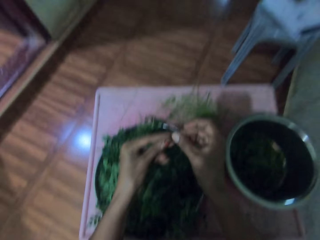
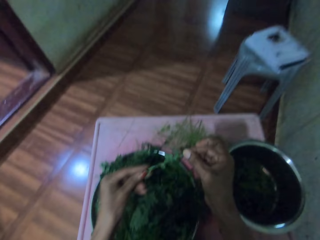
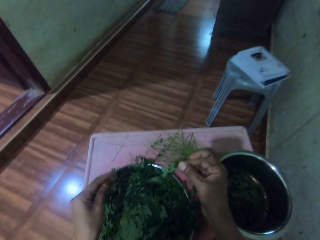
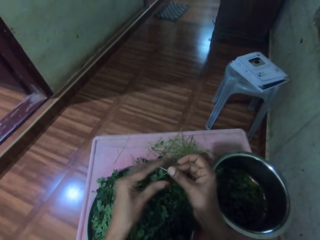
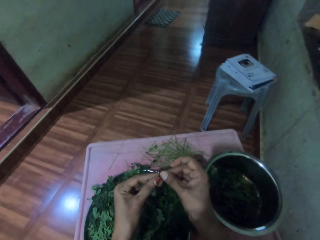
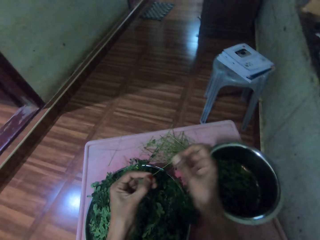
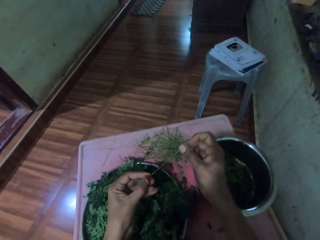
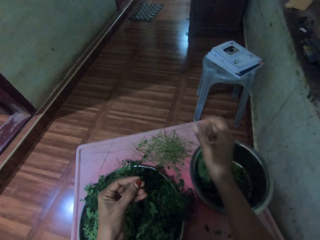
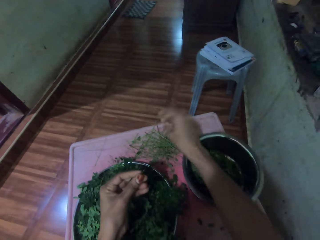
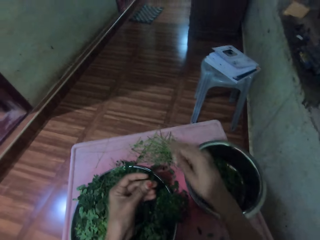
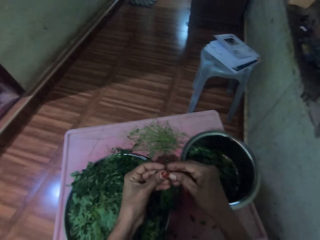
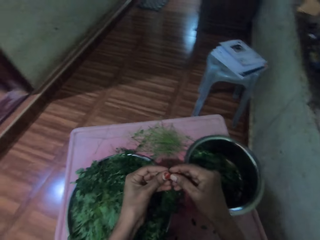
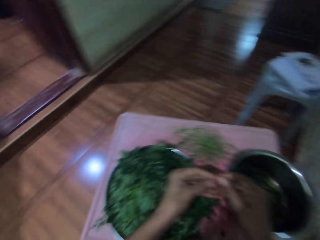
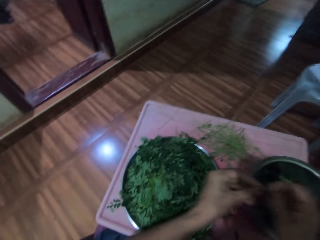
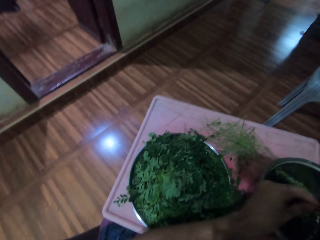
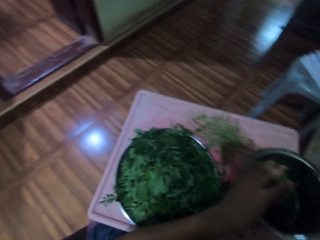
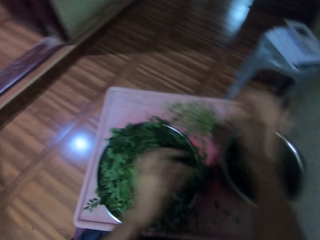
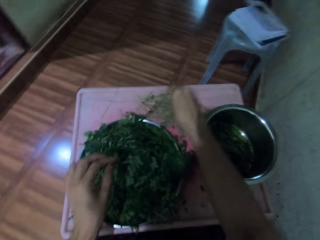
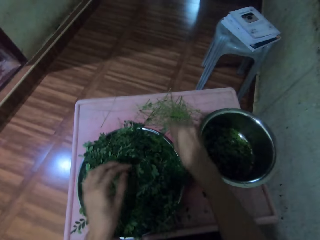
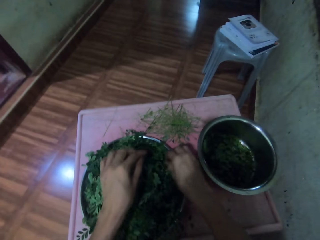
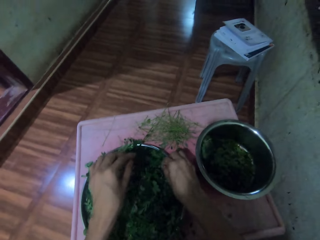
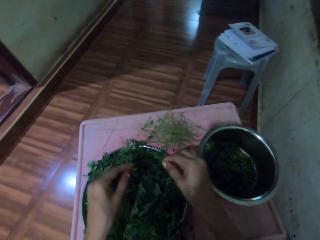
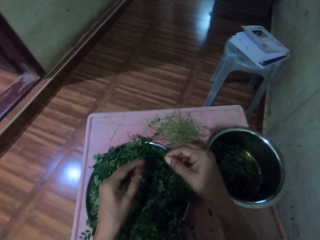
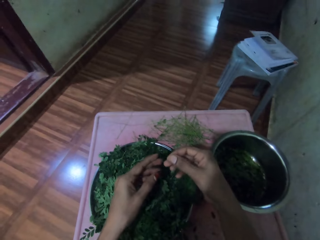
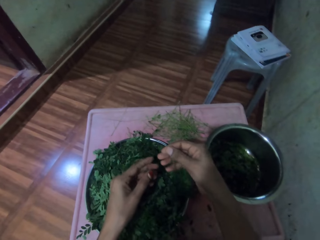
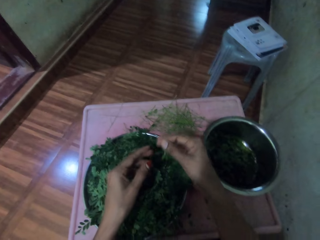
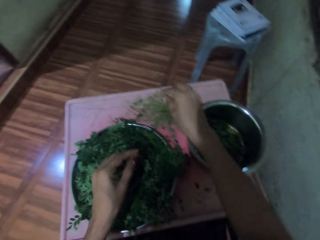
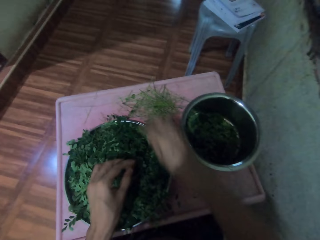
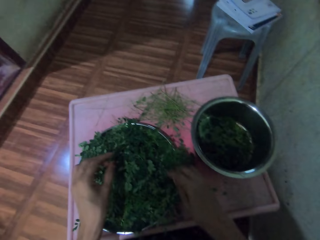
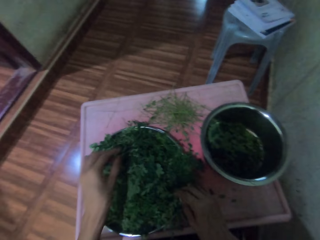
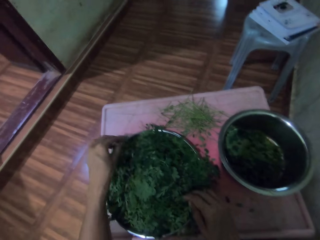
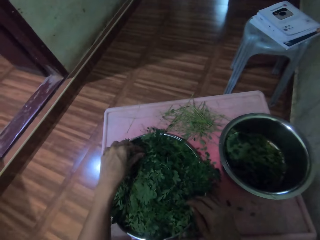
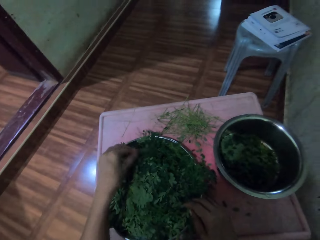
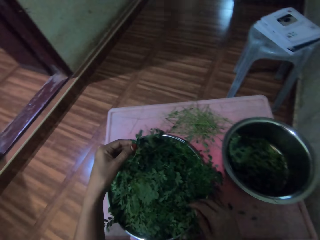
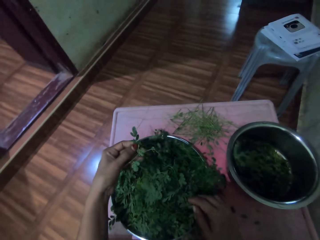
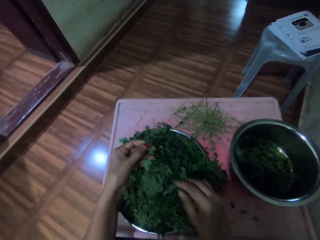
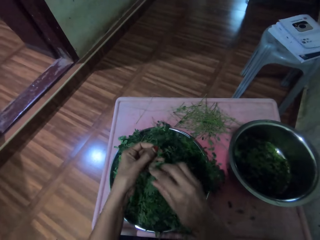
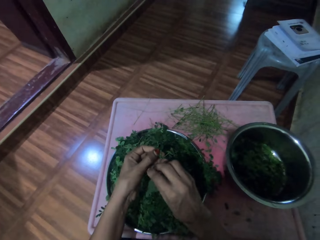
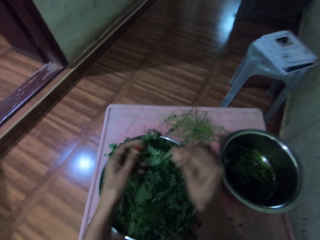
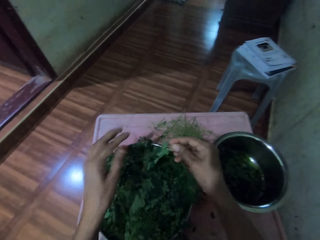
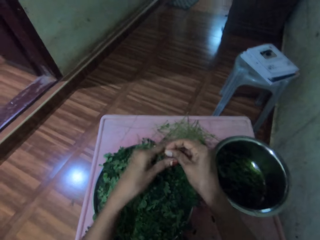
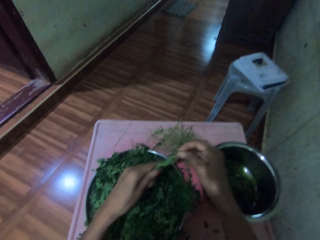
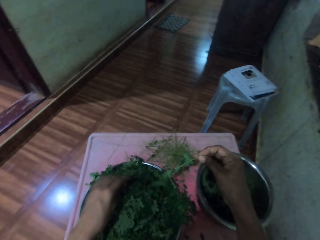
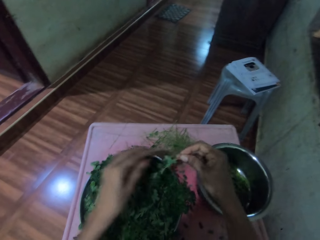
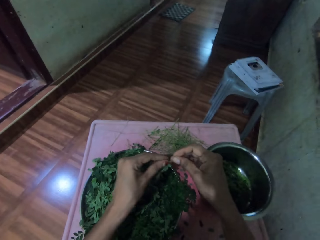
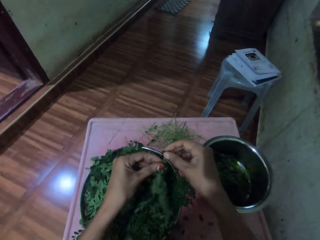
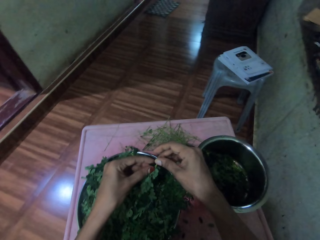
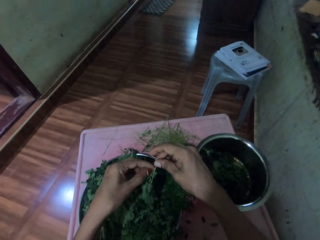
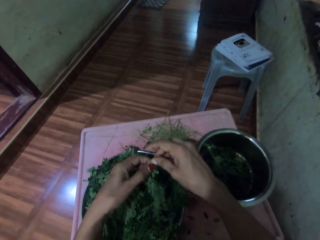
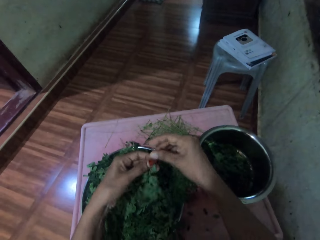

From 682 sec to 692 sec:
The camera wearer moves their hand along the vegetable stem. They prune leaves from the stem, destem the vegetable and place the stem on the table. They put the leaves in a bowl. They drop the vegetable in a pan and destem the vegetable. They place the stem on the table. They pick up the vegetable stem. They pick up a bunch of leaves in the bowl. They drop the stem on the table. They pick up a bunch of leaves in the bowl. They pick up the vegetable stem and move their hand along the vegetable stem.

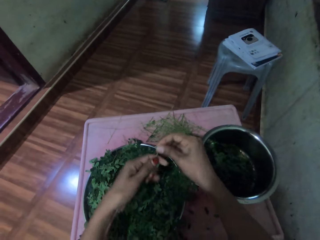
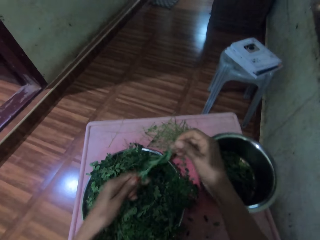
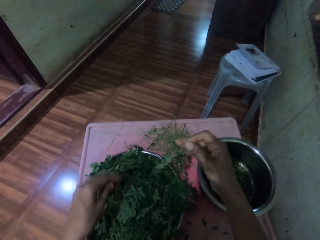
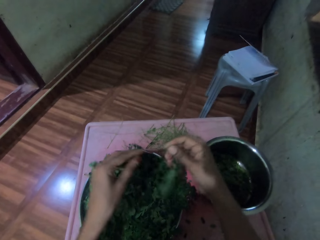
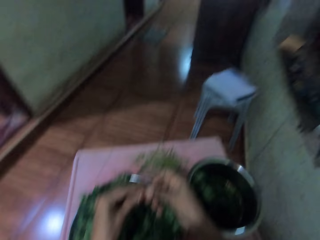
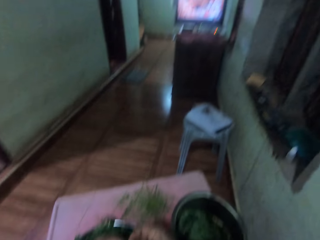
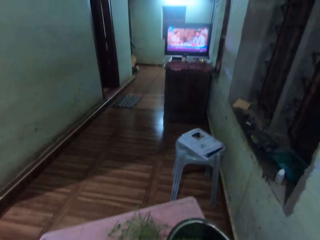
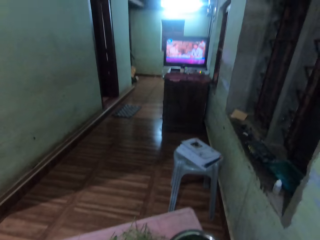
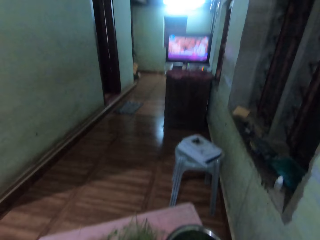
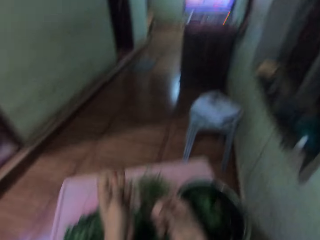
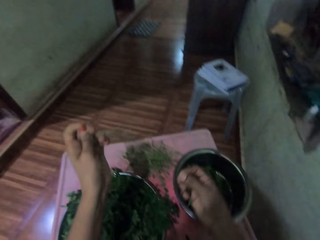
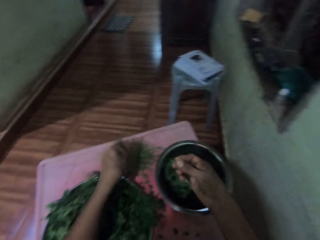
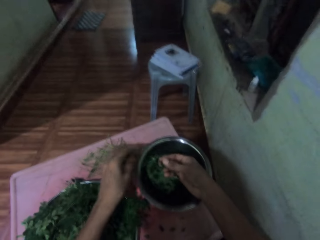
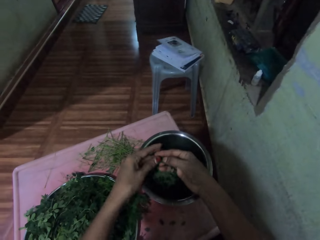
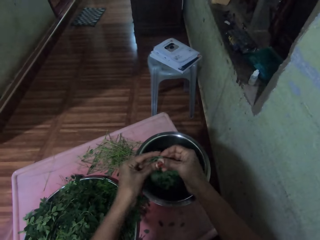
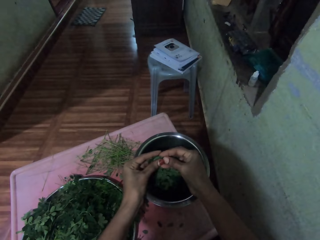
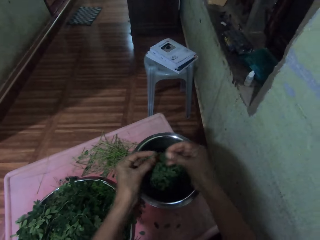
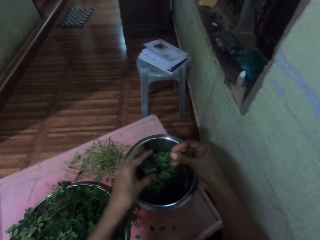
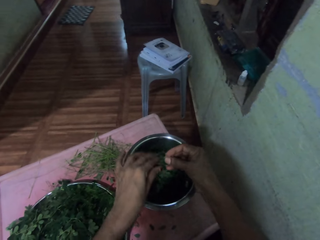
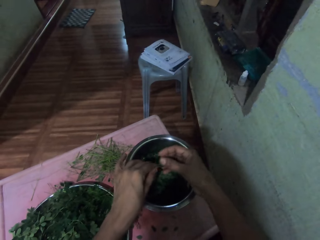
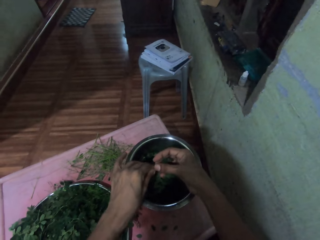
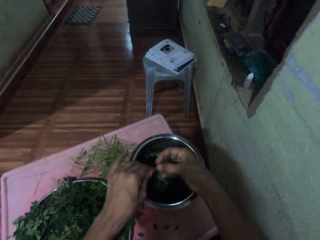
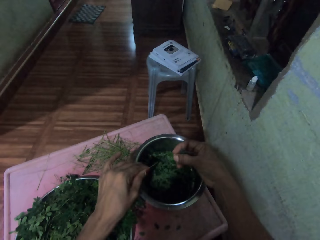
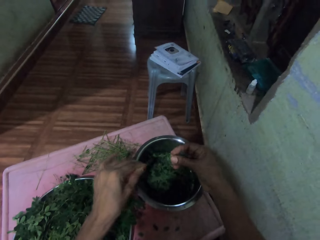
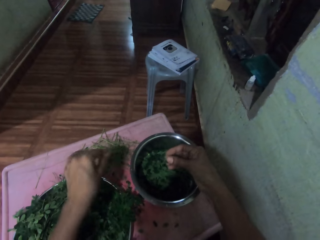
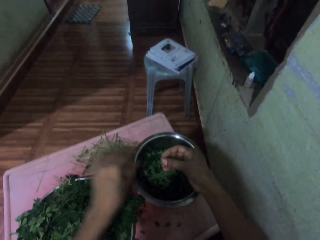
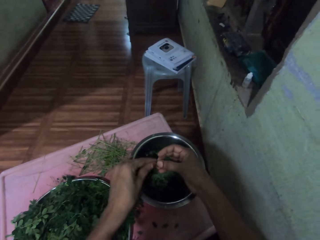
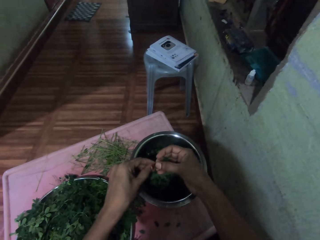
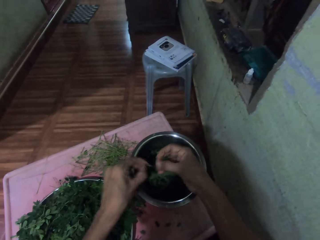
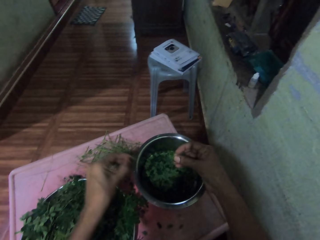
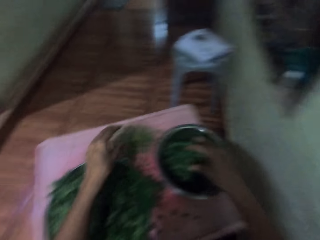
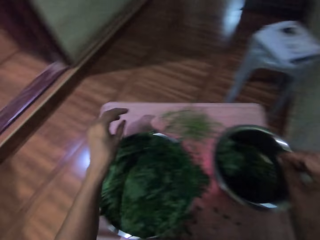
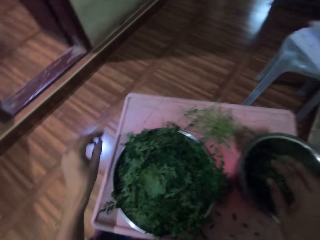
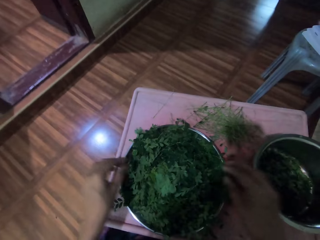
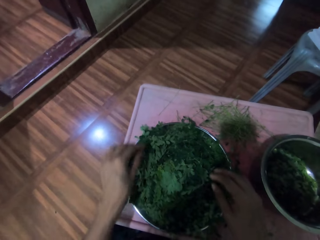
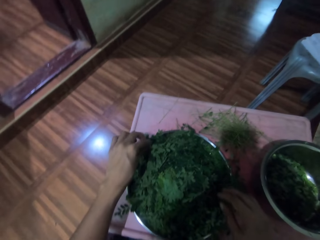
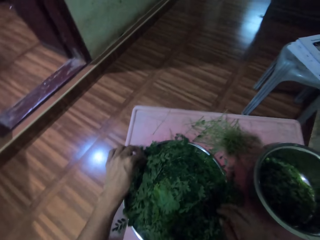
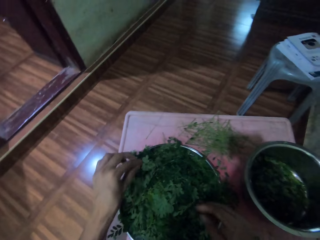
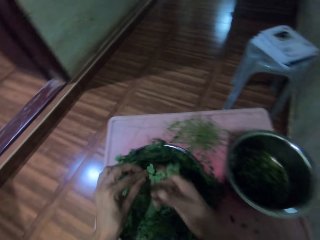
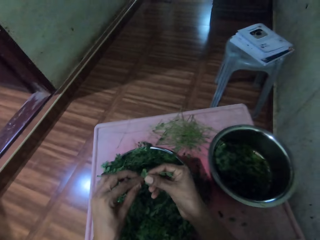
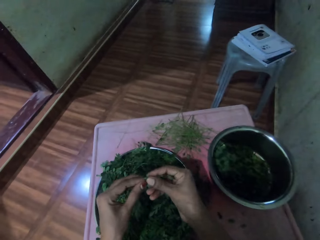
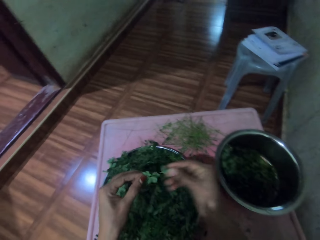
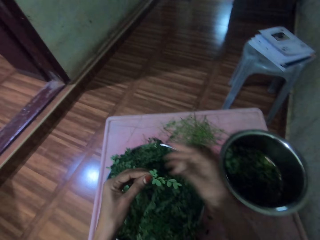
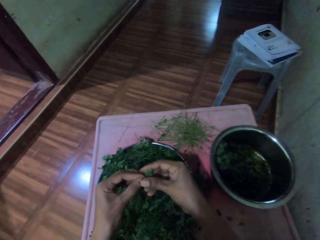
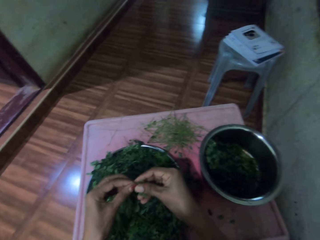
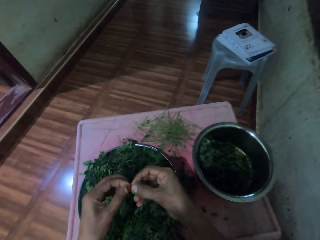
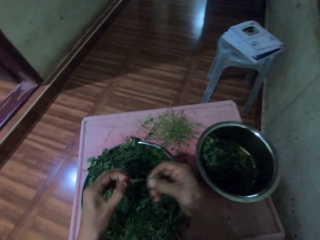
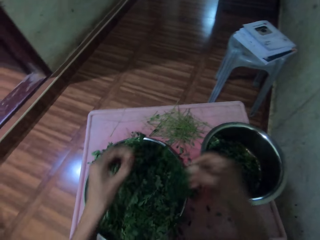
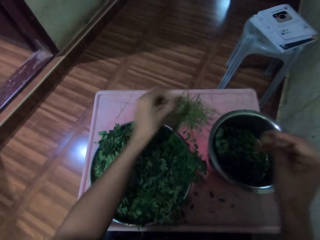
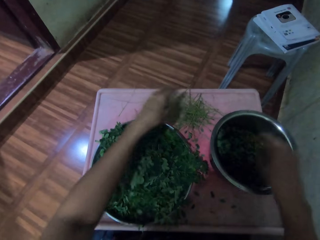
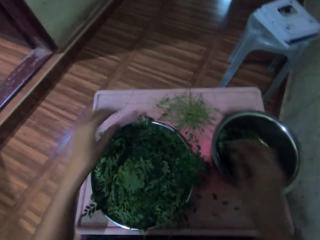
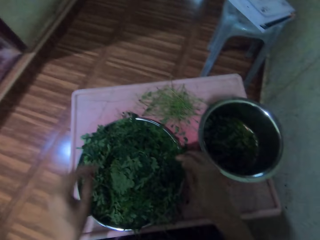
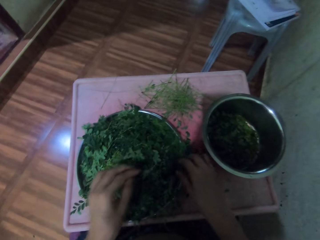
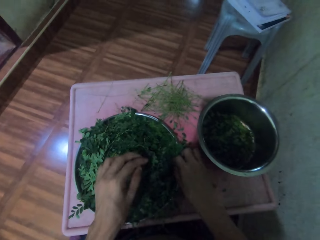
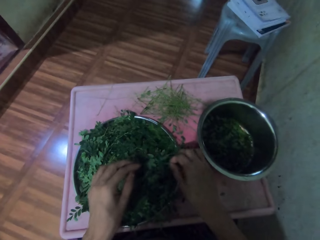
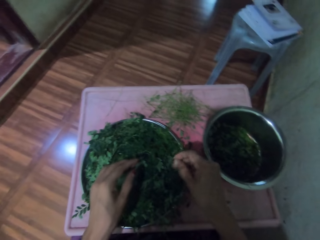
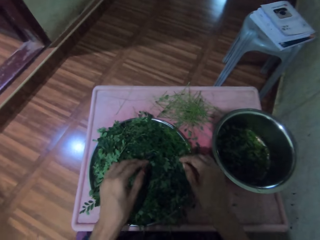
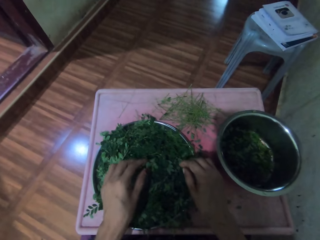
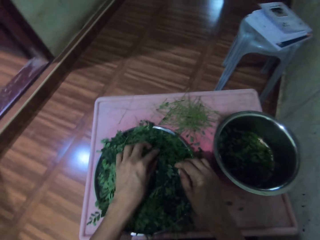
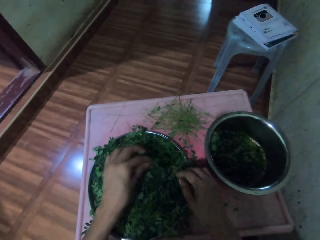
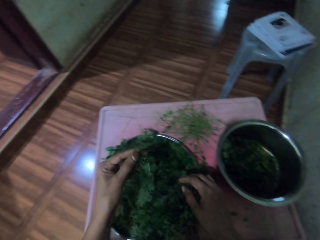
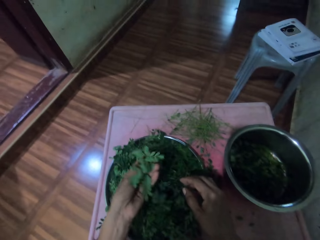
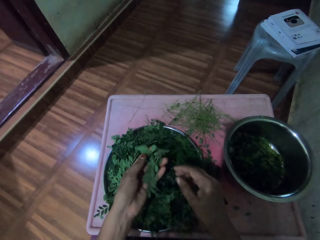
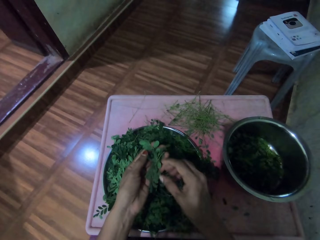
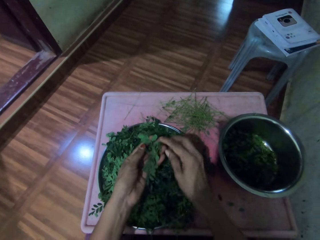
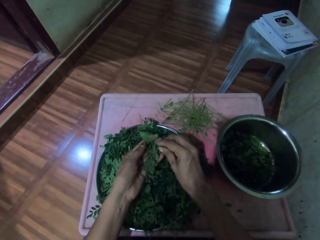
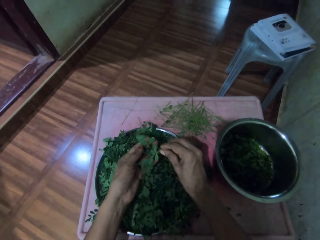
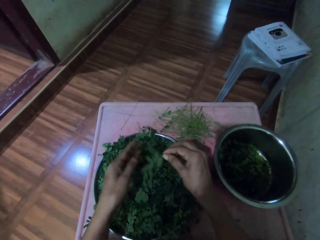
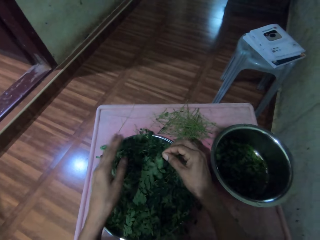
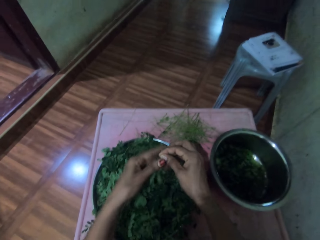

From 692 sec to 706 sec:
The camera wearer destems the vegetable. They look around and place the stem on the table. They put the leaves in a bowl. They destem the vegetable, drop the vegetable in a pan and drop the stem on the table. They destem the vegetable, drop the stem on the table and drop the vegetable in the pan. They pick up a bunch of leaves in the bowl. They pick up the vegetable stem and move their hand along the vegetable stem. They prune leaves from the stem and place the stem on the table. They destem the vegetable. They put the leaves in the bowl. They drop the vegetable in the pan. They pick up a bunch of leaves in the bowl. They pick up the vegetable stem.
